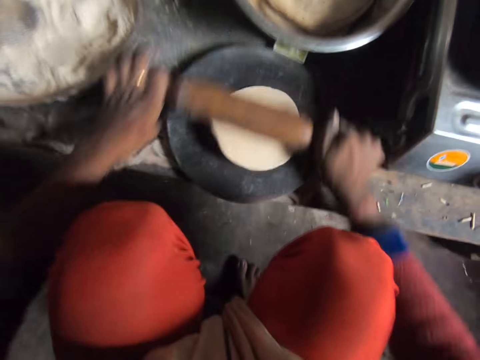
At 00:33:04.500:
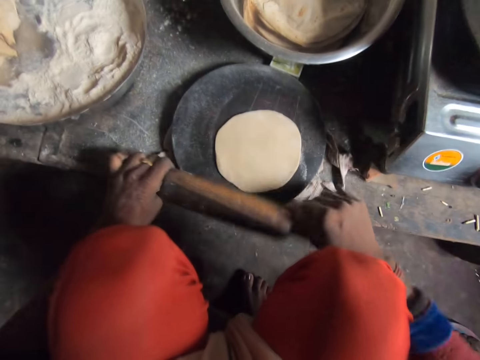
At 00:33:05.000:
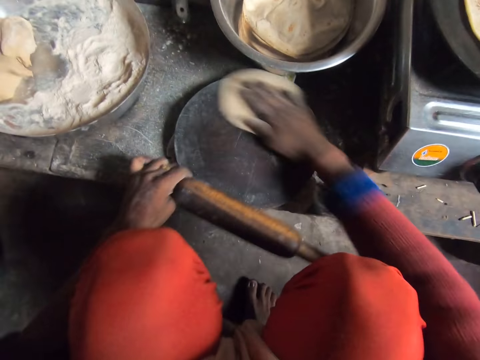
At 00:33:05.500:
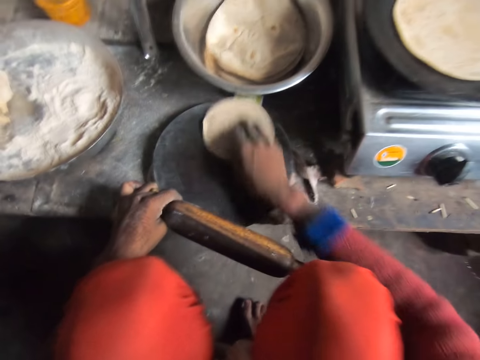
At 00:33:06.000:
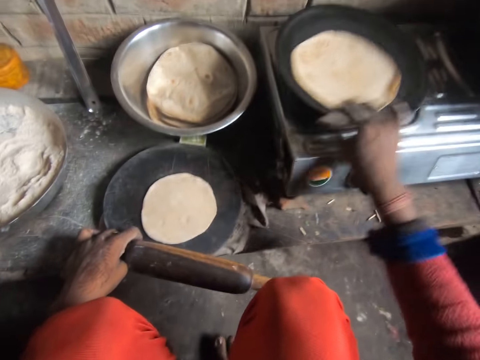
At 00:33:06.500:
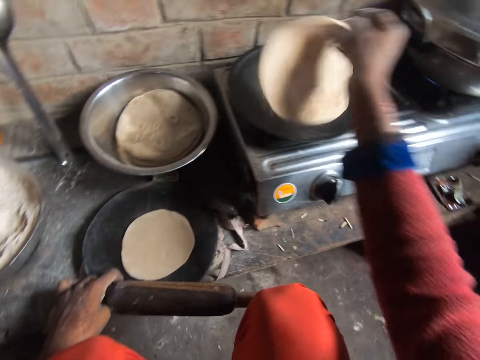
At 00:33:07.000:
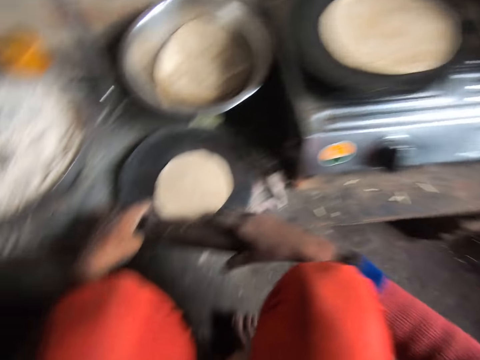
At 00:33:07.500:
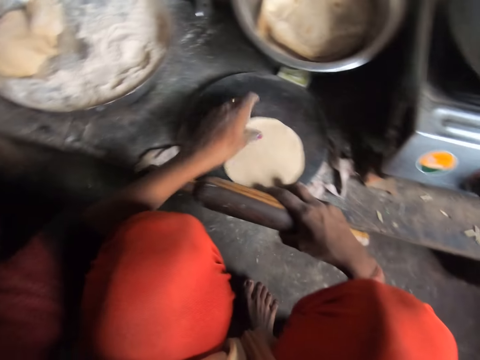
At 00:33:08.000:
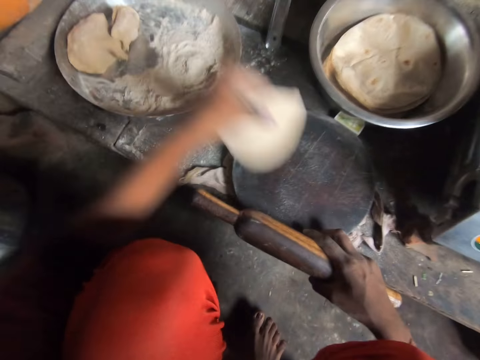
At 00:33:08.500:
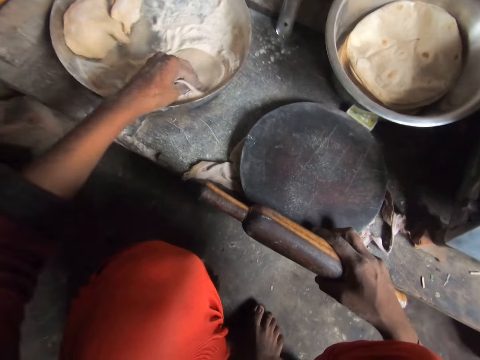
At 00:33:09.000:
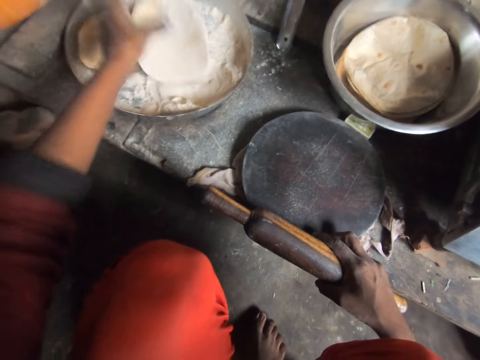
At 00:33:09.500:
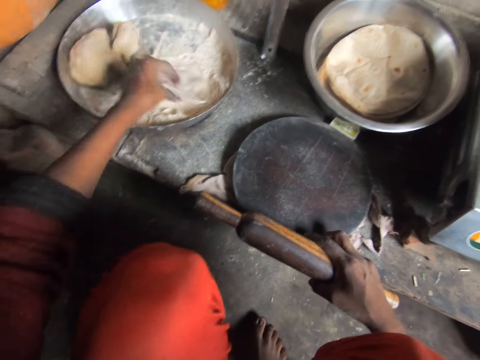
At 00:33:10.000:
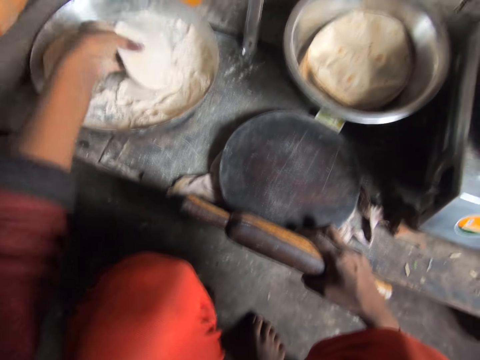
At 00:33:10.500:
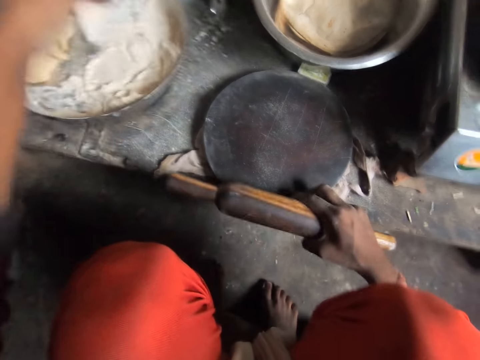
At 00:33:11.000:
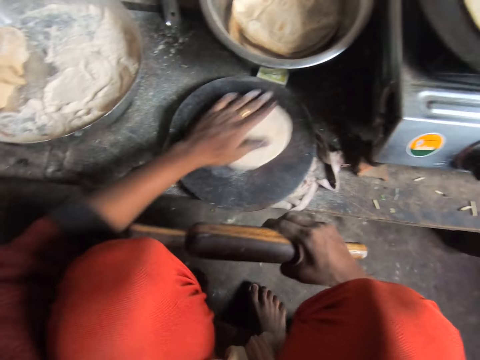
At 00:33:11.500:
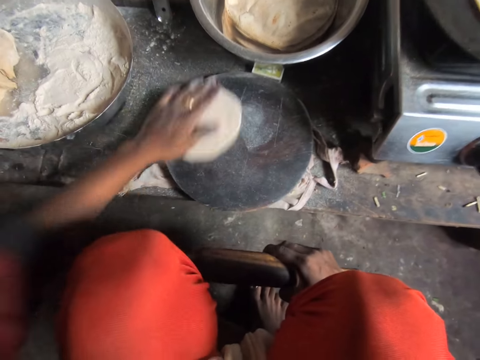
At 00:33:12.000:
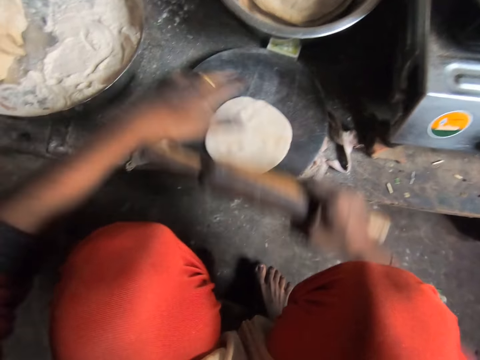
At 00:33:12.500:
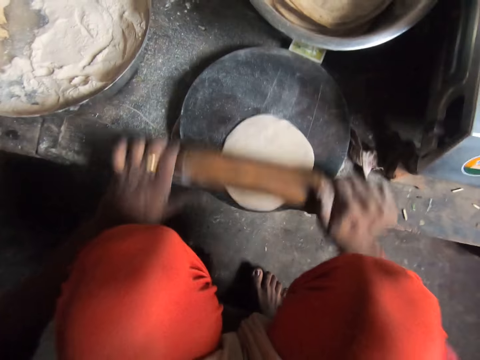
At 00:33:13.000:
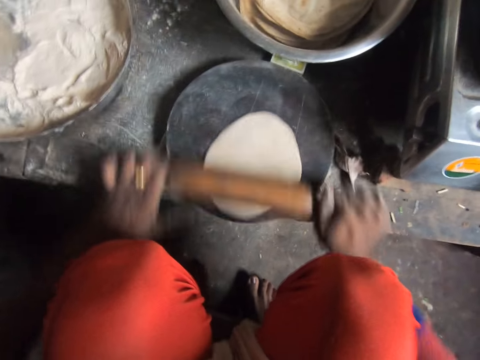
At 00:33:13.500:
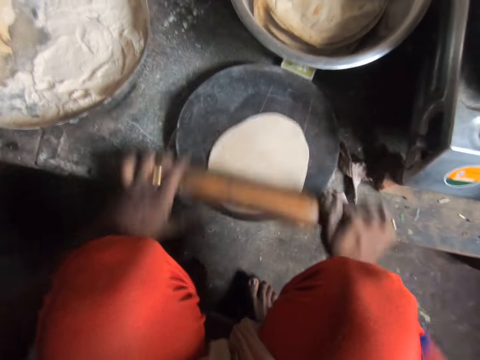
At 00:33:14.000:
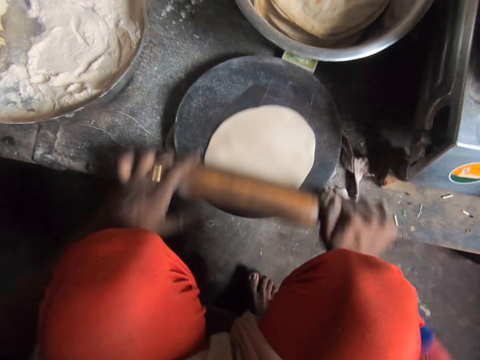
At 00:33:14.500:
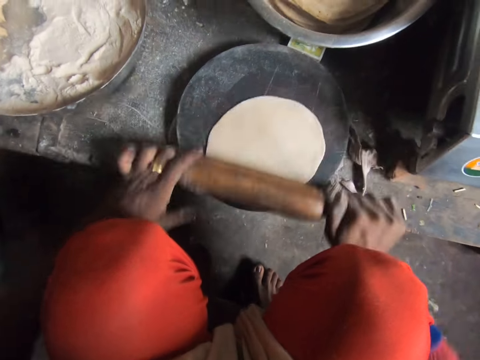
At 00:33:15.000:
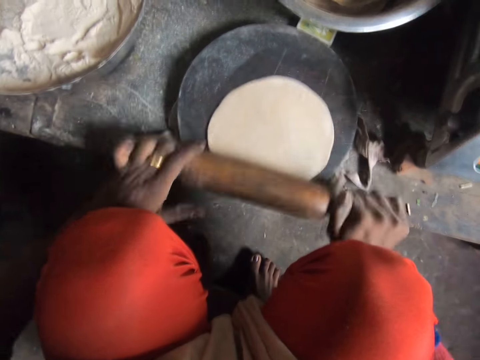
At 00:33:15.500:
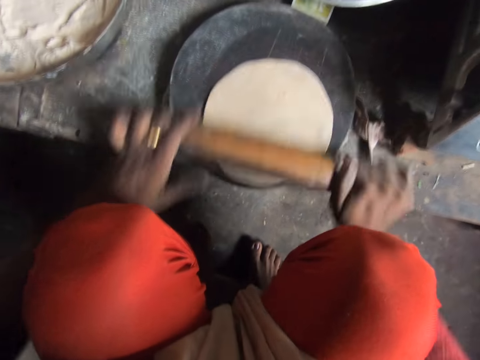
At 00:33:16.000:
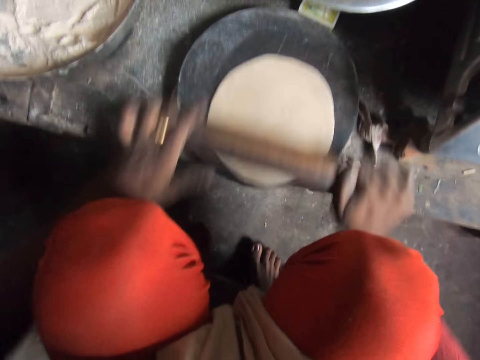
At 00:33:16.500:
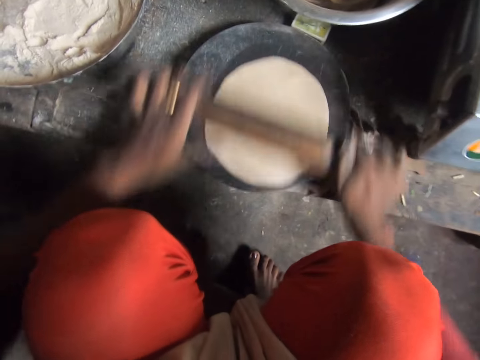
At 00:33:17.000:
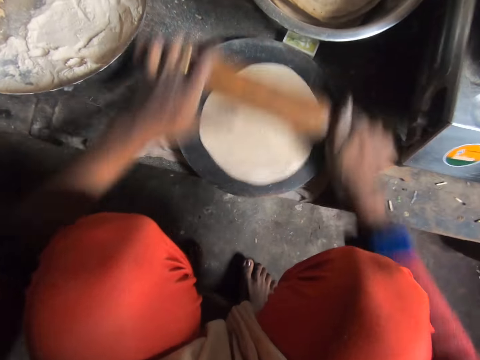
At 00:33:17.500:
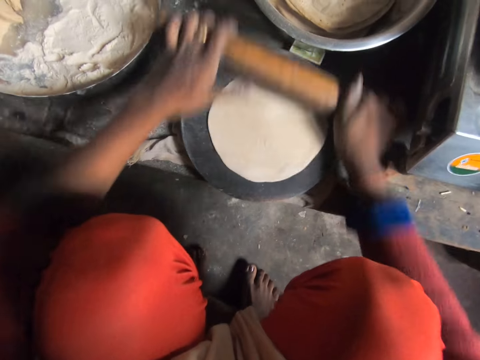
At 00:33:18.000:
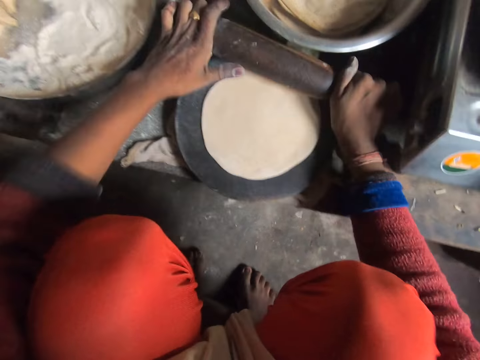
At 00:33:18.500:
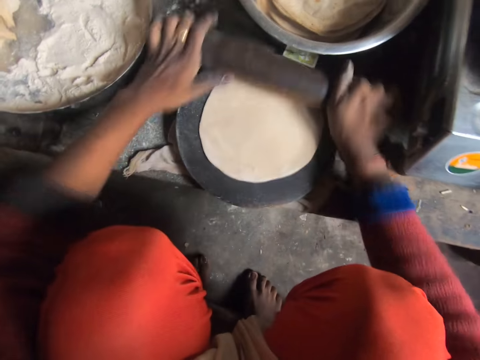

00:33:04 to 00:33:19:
The camera wearer rolls the pancake crust or dough with her right hand on the wooden board or rolling board. She whirls the dough on the rolling board. She turns the pancake or tortilla in the frying pan or flat pan. She holds the tortilla. She puts down the tortilla on the flat pan. She holds the rolling pin with the other hand. She picks up the pancake crust from the wooden board. She holds the dough. She adds flour to the pancake crust. She rubs the dough on the flour. She drops the pancake crust on the wooden board. She rolls the pancake crust on the wooden board with her left hand. She whirls the dough on the rolling board. She rolls out the pancake crust on the wooden board with the rolling pin.

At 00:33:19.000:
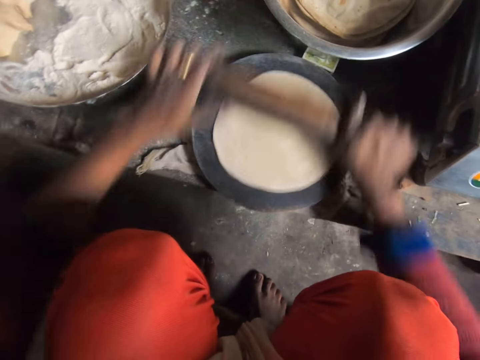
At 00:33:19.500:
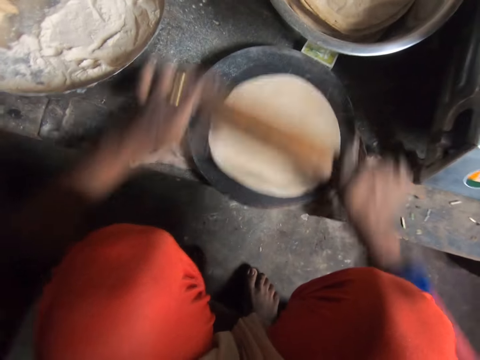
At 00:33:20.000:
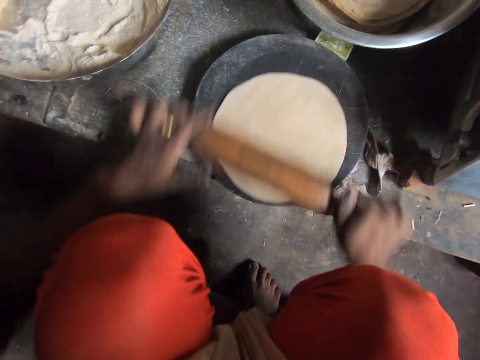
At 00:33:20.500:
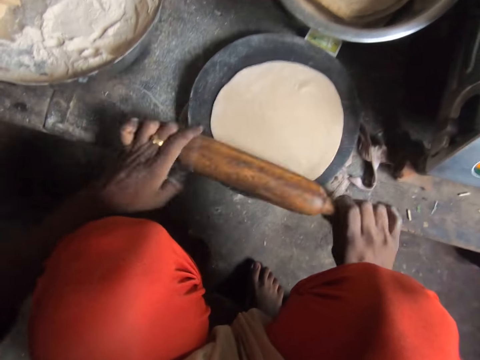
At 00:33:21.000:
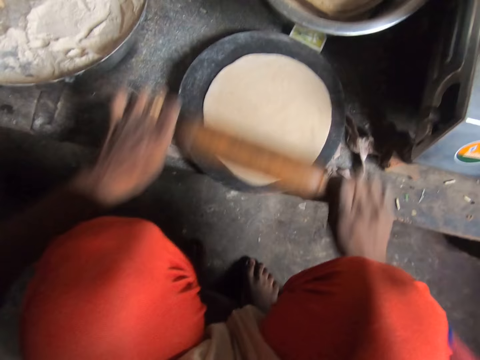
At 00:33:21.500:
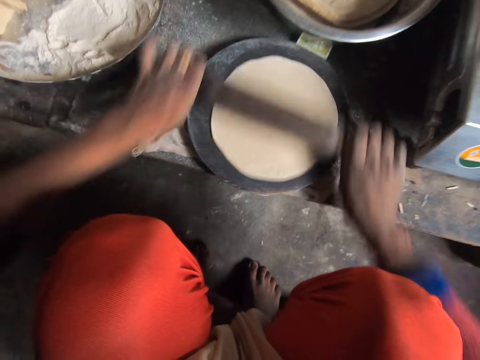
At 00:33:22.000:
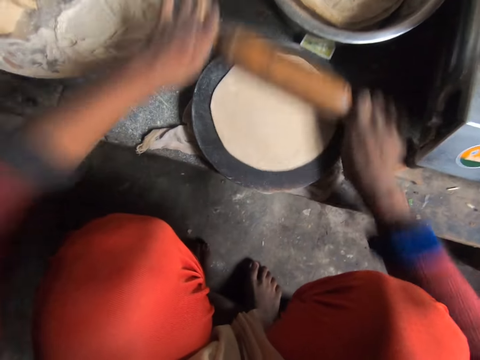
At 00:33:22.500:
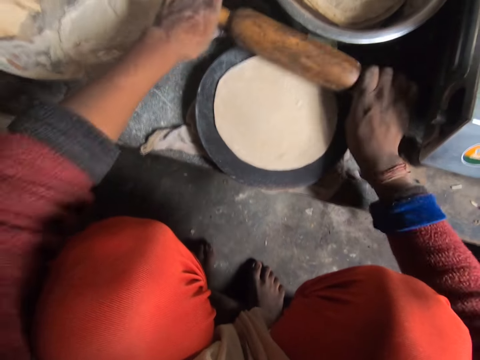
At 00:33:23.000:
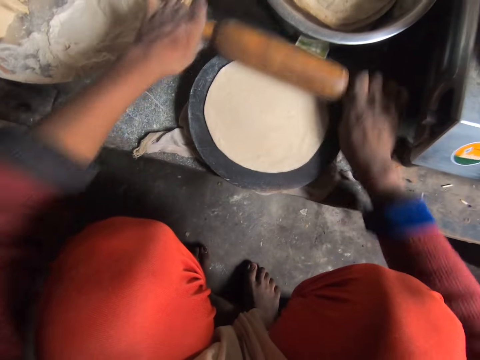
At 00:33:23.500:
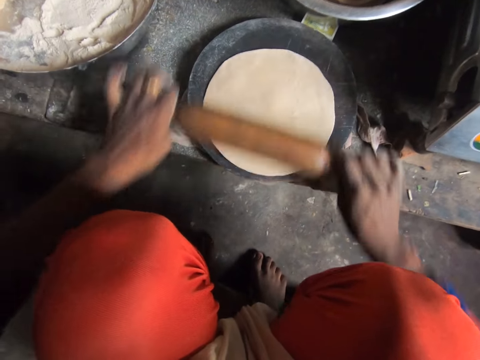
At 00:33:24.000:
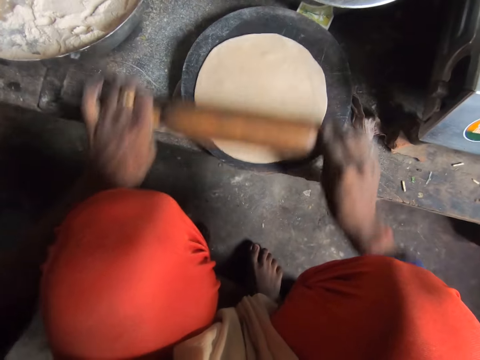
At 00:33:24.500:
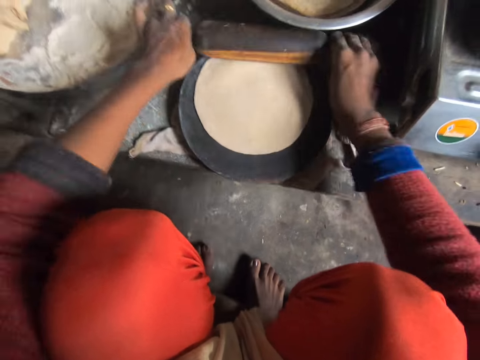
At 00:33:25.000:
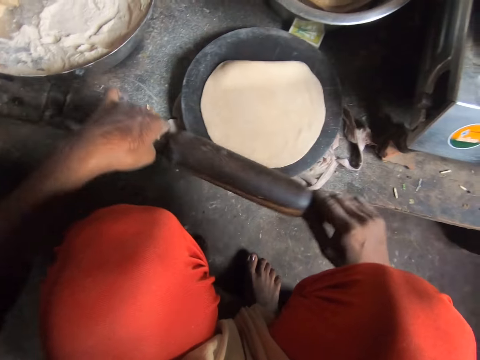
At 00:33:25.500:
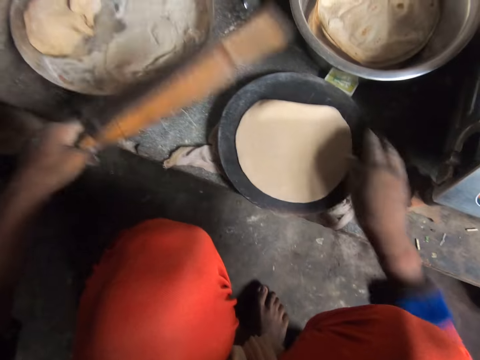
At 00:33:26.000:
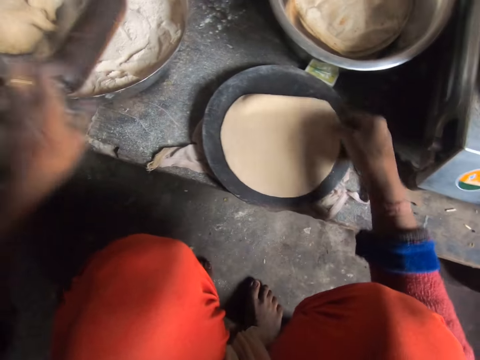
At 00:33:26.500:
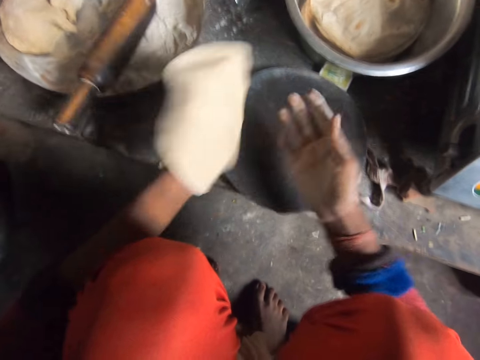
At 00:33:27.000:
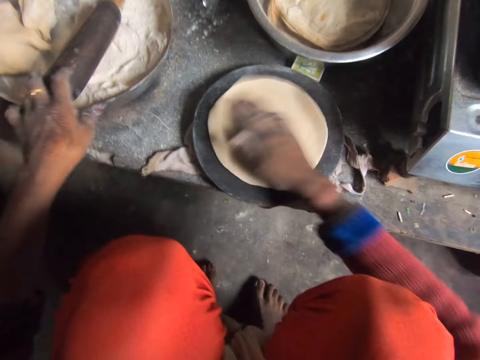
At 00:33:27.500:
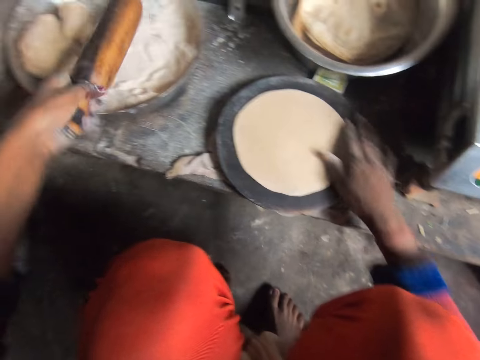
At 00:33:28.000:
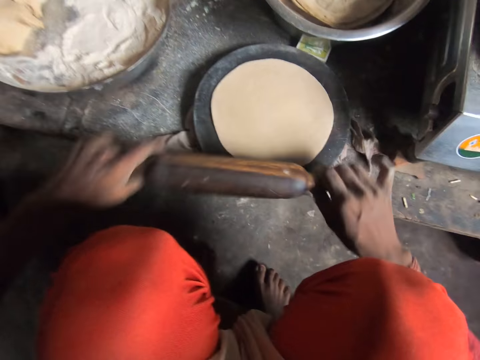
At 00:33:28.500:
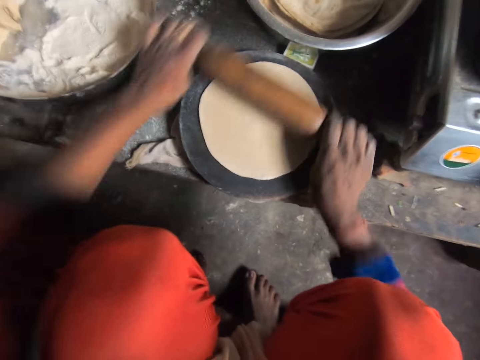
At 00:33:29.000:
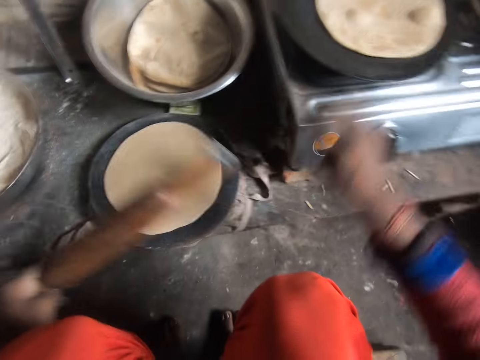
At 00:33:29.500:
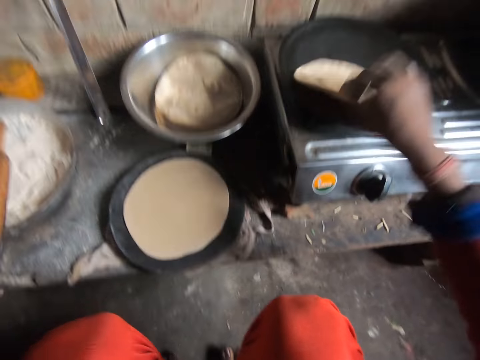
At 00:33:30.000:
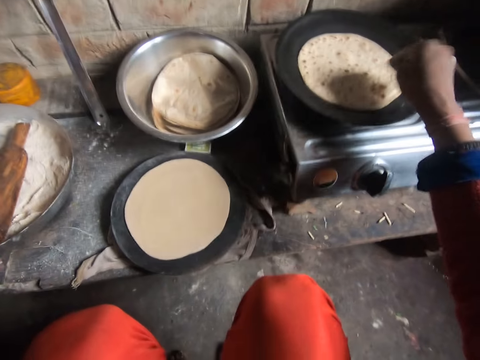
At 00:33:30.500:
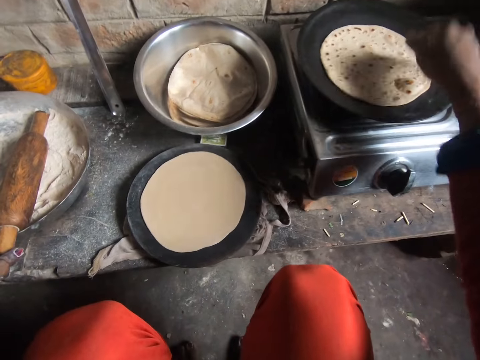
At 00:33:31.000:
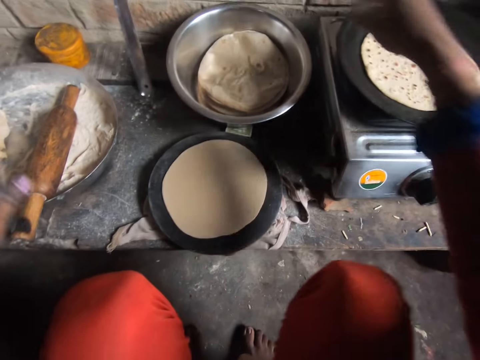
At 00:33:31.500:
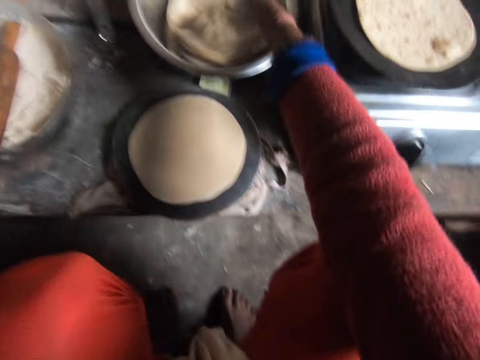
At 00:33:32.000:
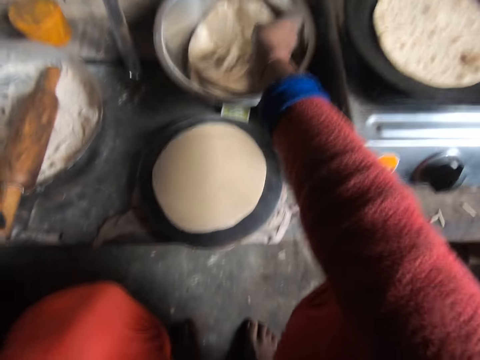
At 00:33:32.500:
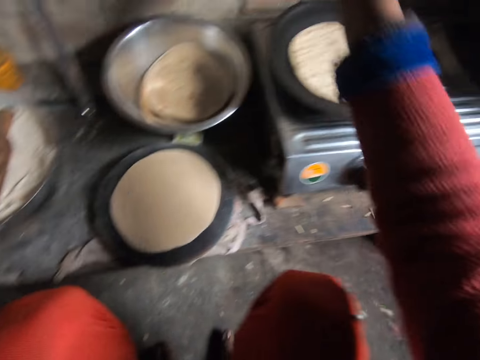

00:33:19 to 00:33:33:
The camera wearer drops the wooden pin in the bowl. They pick up the pancake crust or dough from the wooden board, hold the dough, and put the dough on the other hand. They drop the pancake crust on the wooden board. They pick up the rolling pin from the bowl, hold the rolling pin, and roll out the pancake crust on the wooden board with the rolling pin. They turn the pancake or tortilla in the frying pan and hold the tortilla. They pick up pancakes from the bowl.
